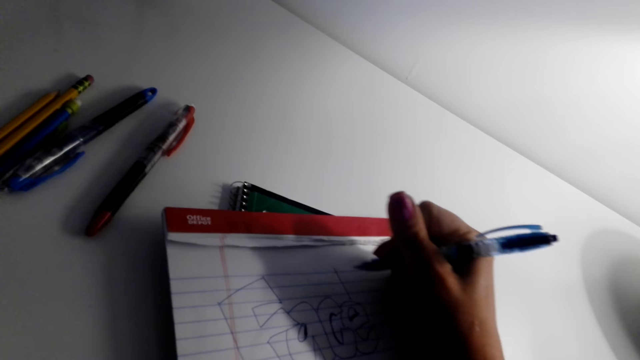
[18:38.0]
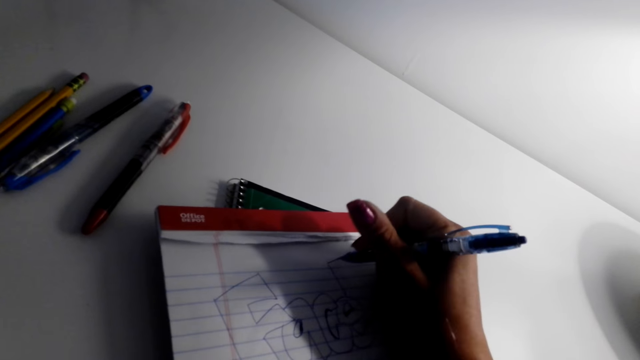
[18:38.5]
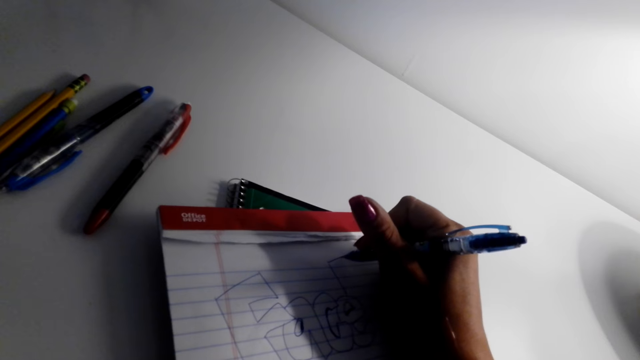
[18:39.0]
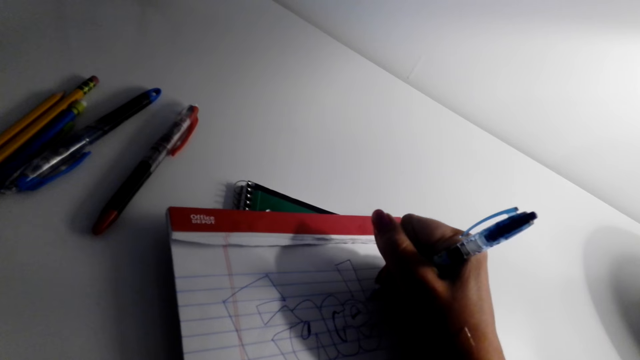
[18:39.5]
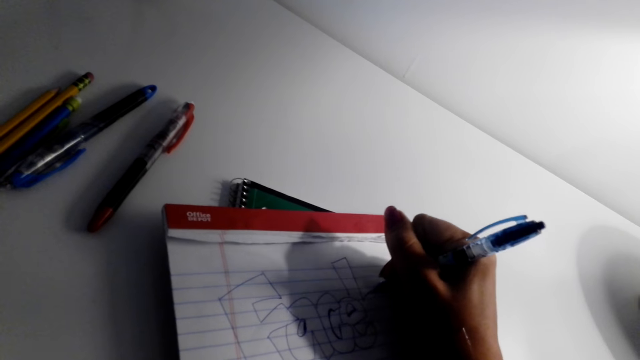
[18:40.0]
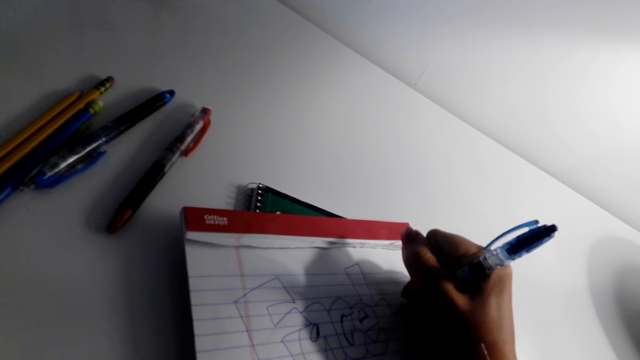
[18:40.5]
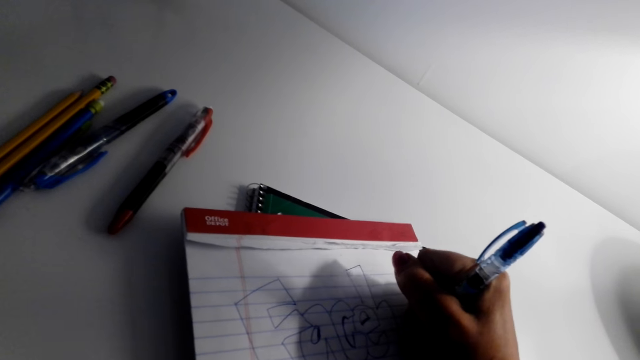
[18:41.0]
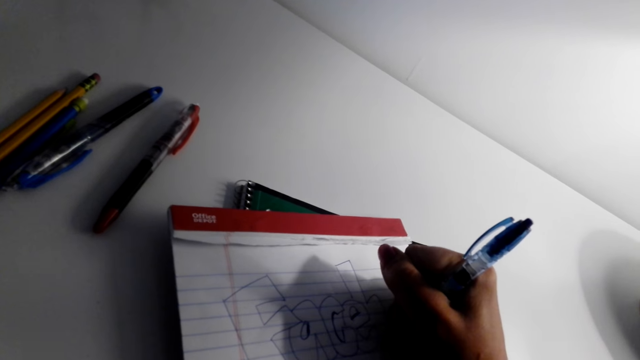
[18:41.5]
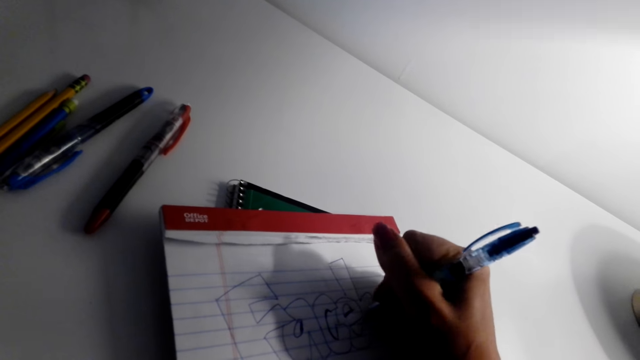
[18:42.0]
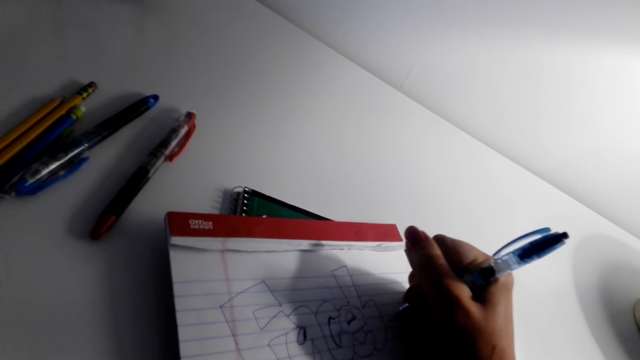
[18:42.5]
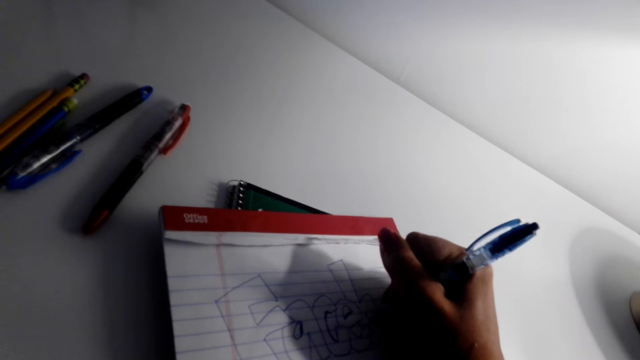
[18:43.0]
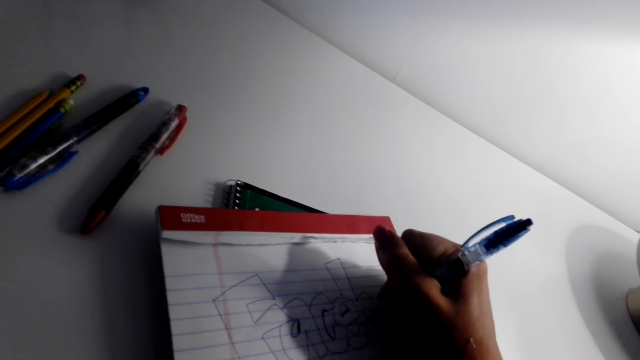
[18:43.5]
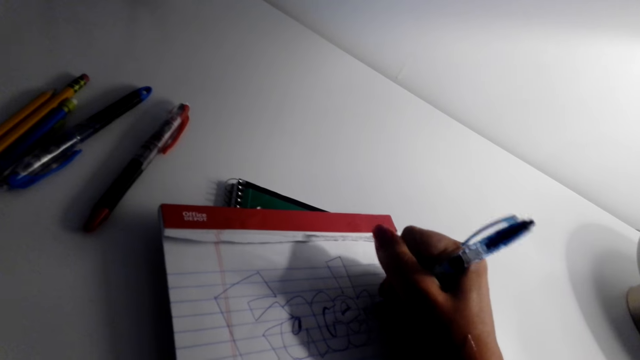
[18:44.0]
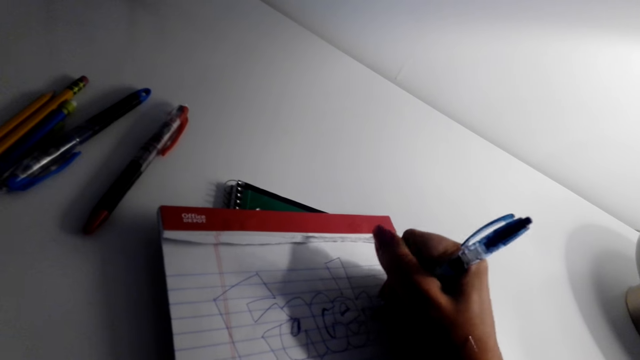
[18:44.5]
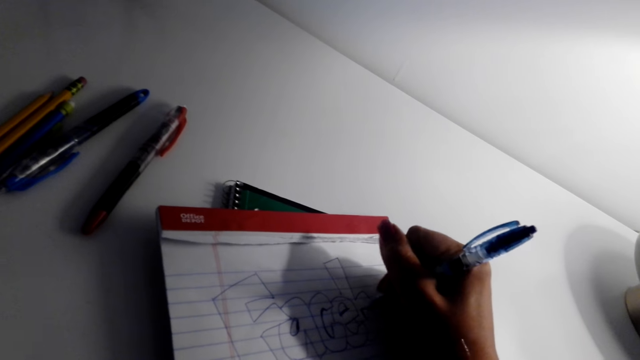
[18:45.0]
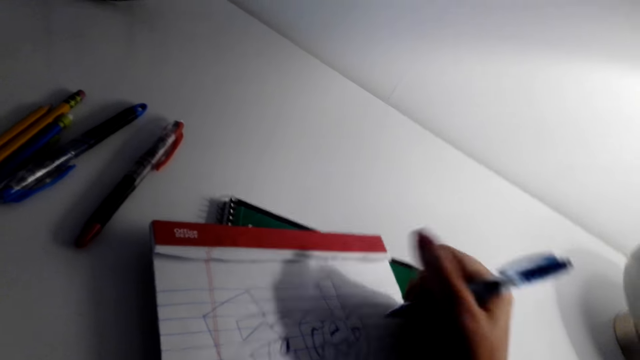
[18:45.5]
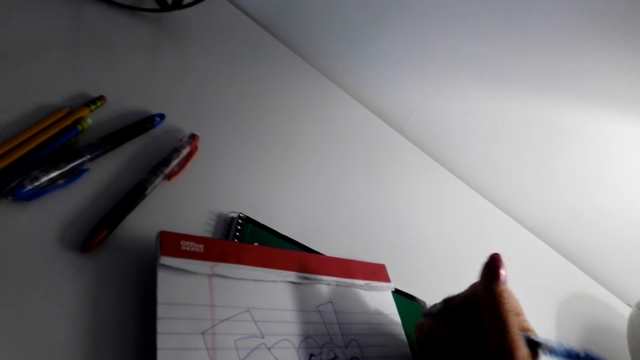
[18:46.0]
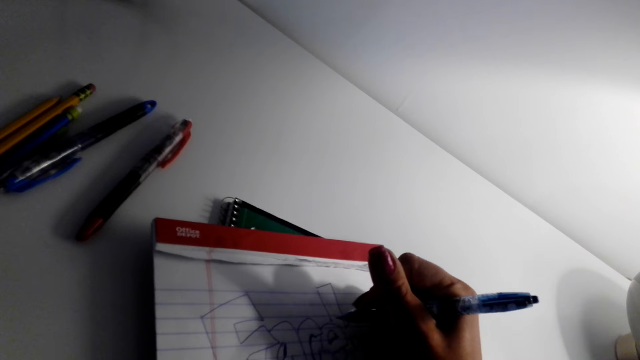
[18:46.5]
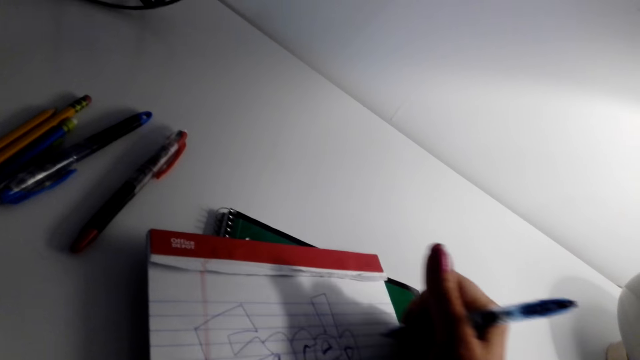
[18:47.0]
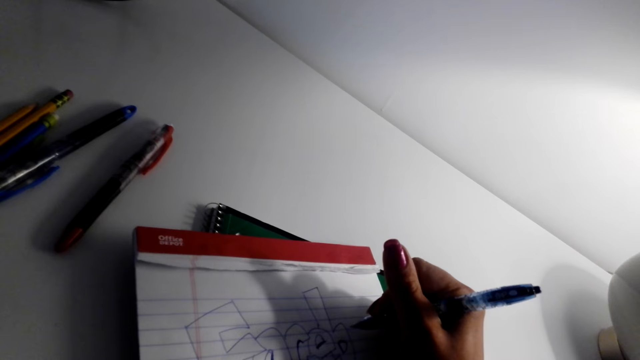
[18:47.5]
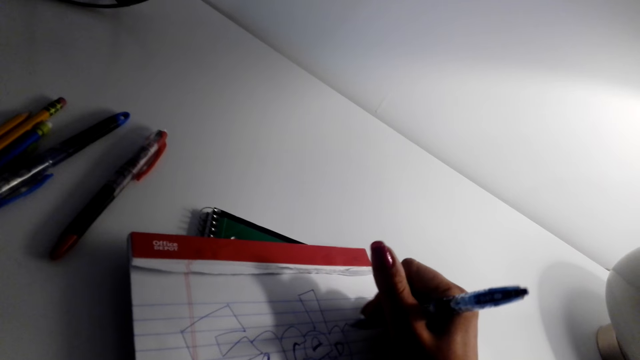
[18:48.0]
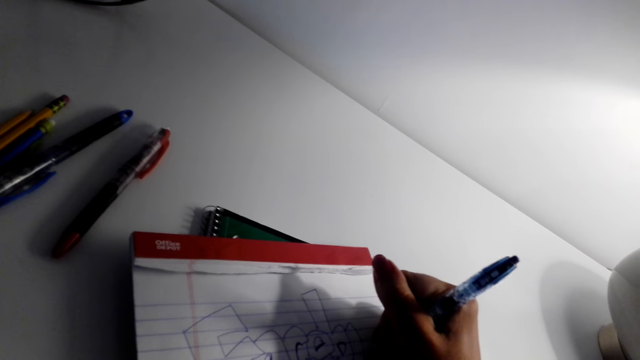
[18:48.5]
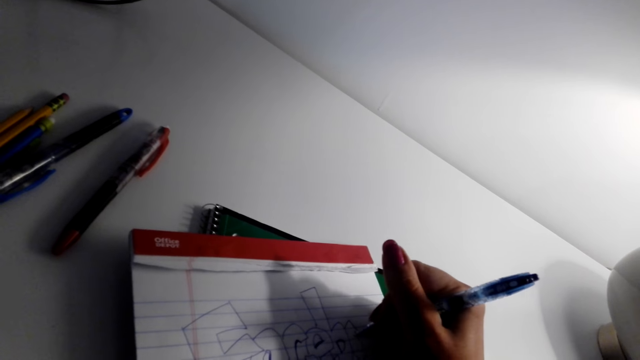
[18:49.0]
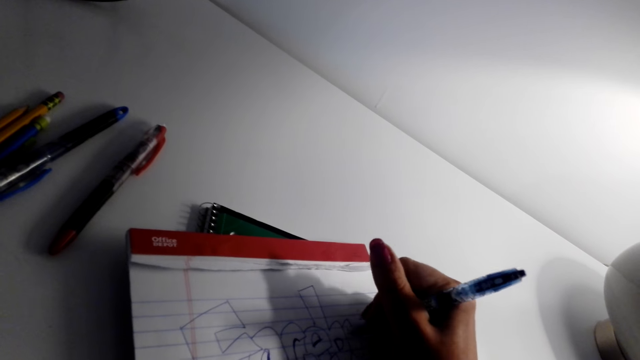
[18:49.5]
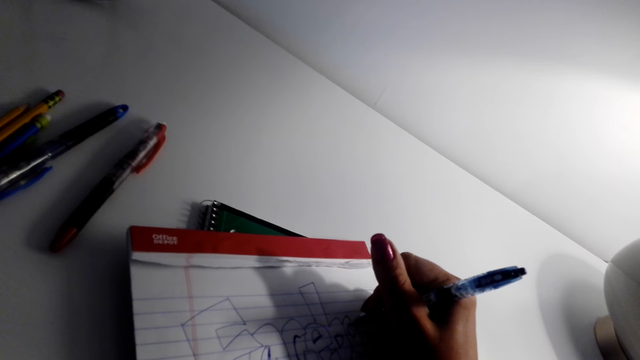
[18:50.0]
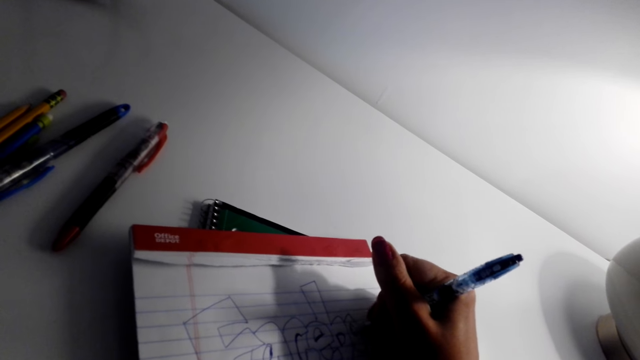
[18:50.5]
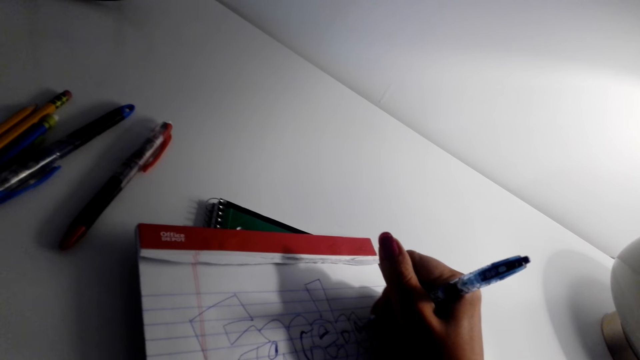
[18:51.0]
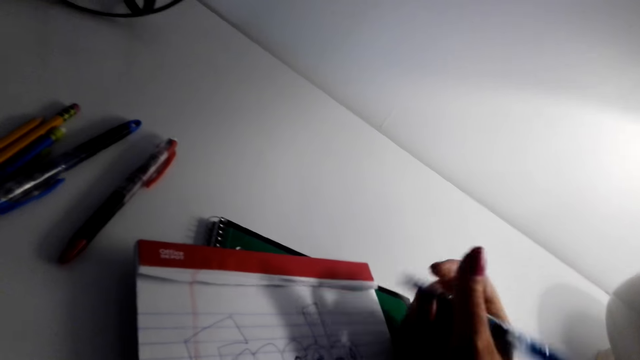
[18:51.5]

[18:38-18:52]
The camera wearer shades the letter with a pen. They write on the book with the pen.

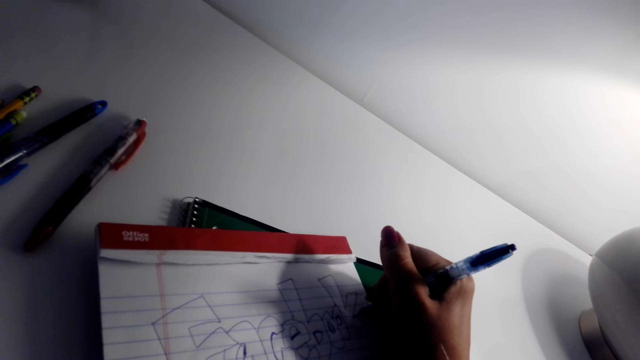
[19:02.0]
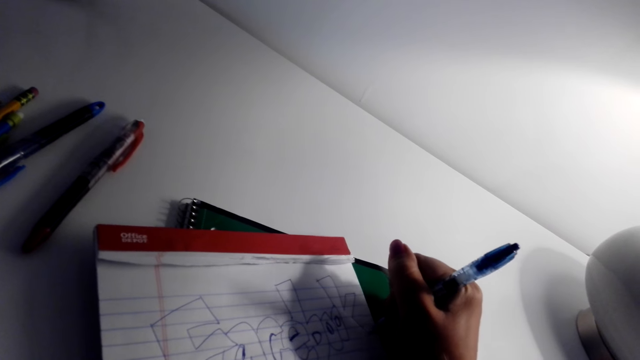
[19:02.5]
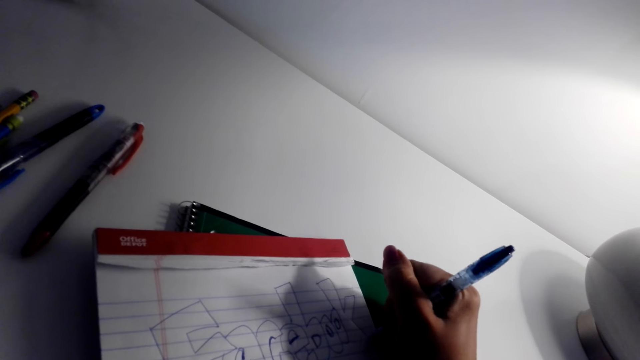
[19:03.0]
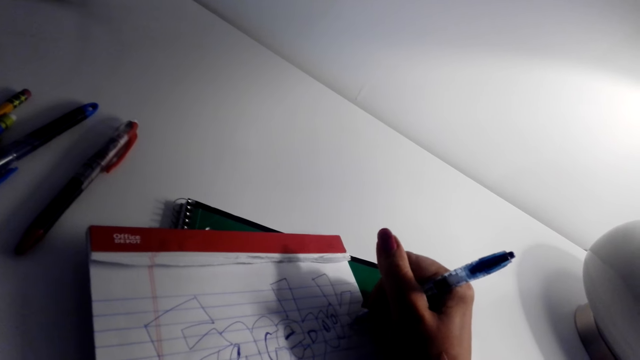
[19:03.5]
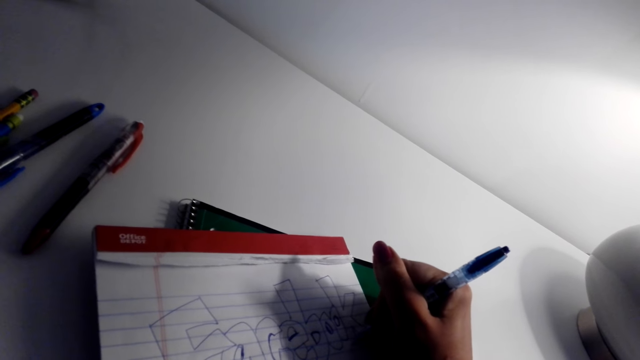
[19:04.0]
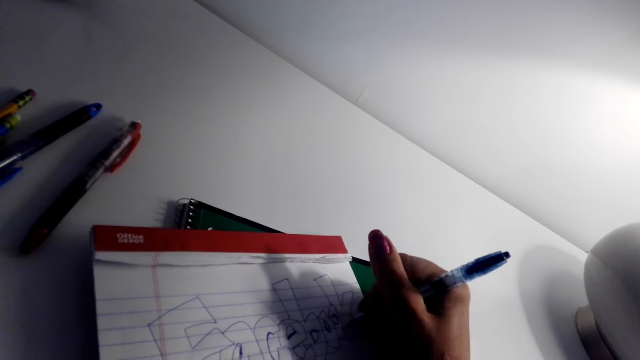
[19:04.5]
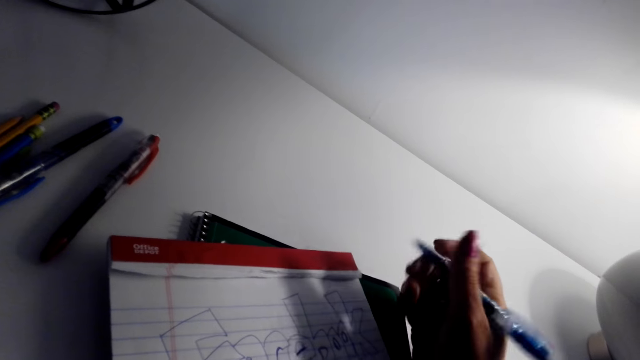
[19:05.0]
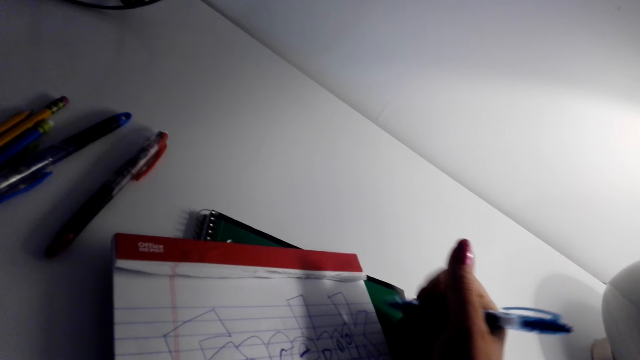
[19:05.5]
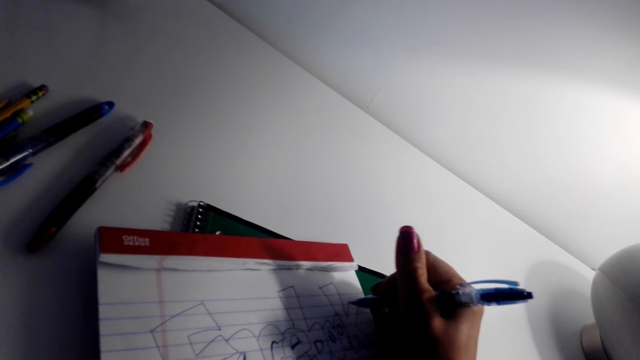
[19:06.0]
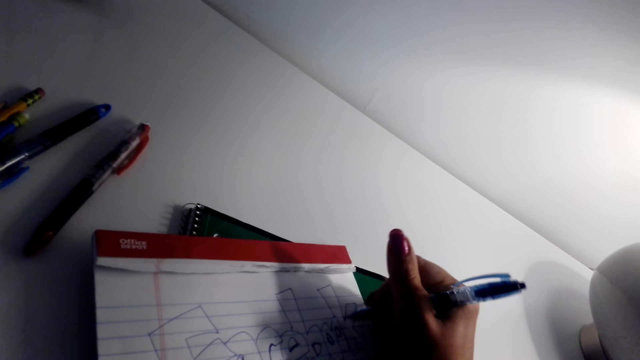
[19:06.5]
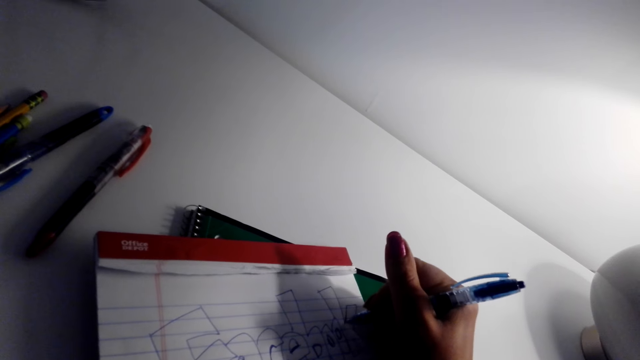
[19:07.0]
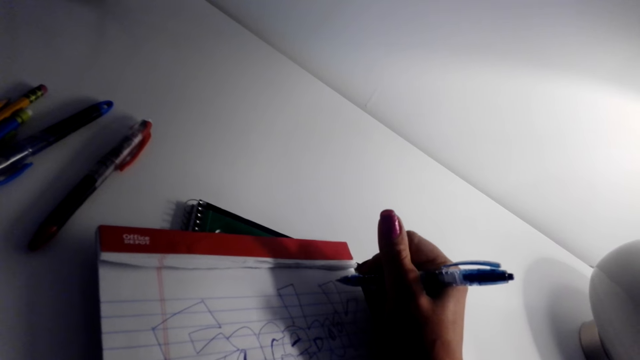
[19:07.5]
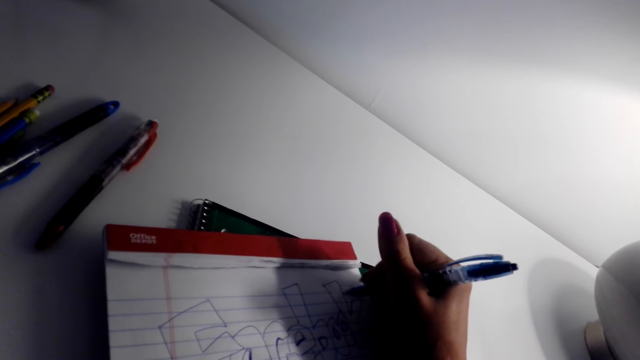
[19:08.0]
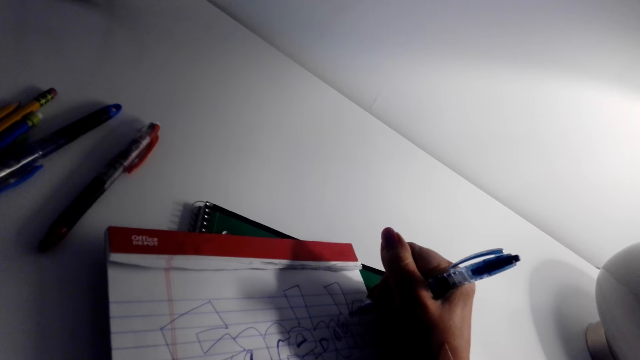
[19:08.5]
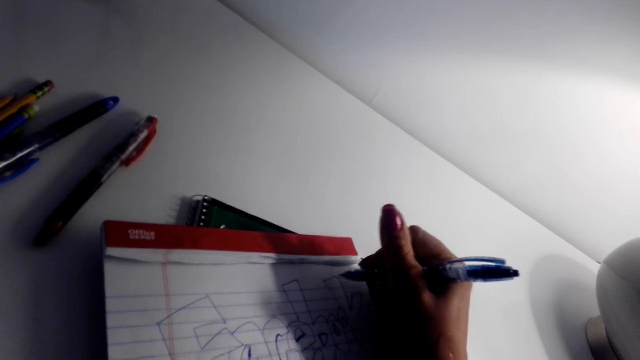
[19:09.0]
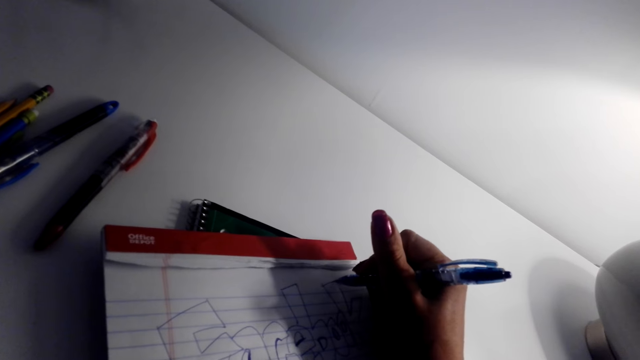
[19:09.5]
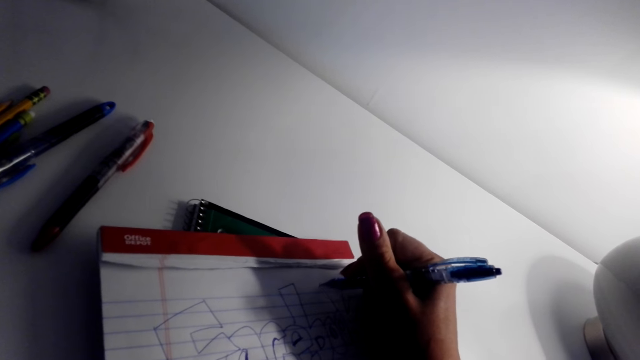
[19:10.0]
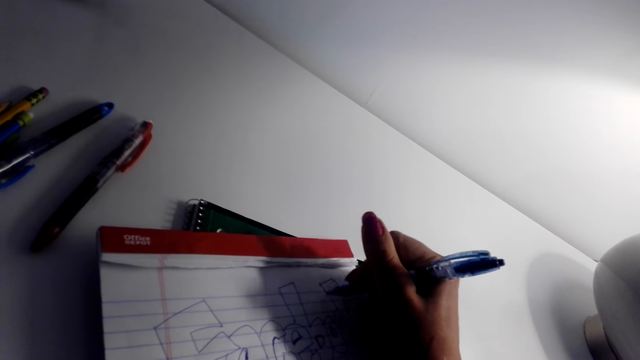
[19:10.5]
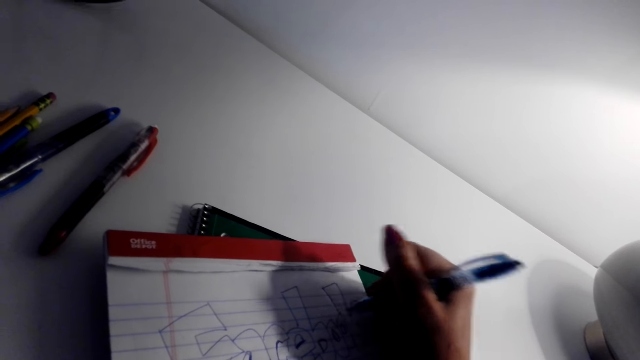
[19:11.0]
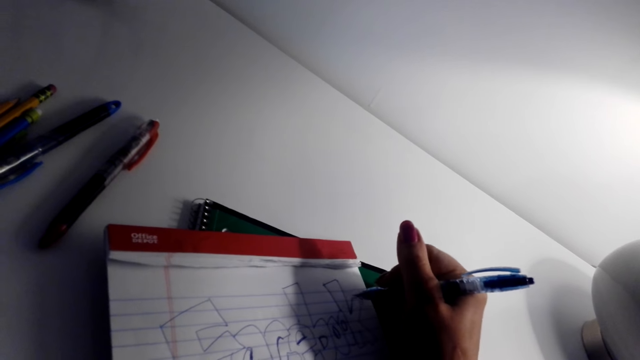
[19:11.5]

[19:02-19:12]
The camera wearer shades the letters with the pen.
